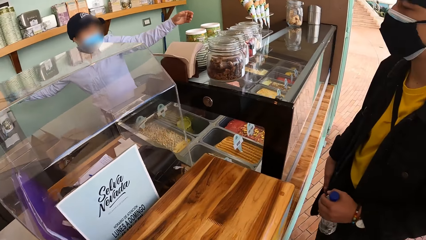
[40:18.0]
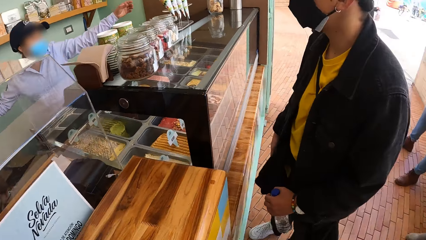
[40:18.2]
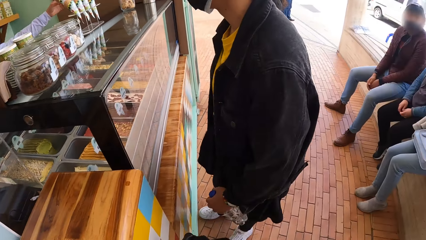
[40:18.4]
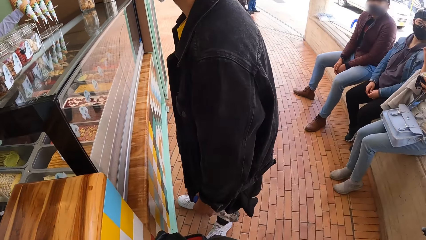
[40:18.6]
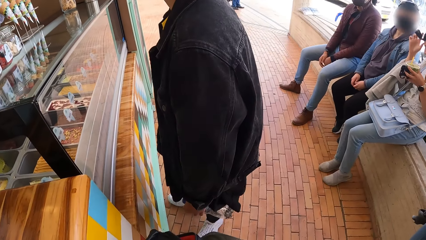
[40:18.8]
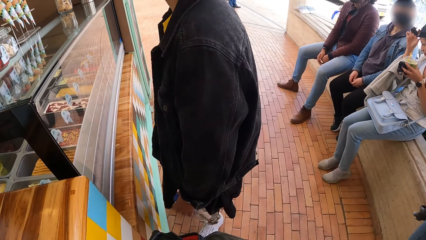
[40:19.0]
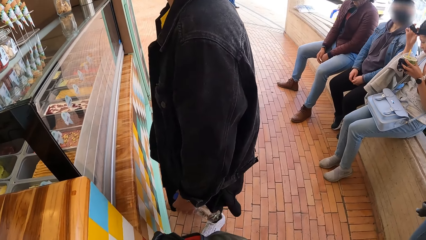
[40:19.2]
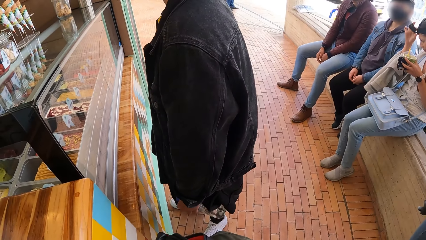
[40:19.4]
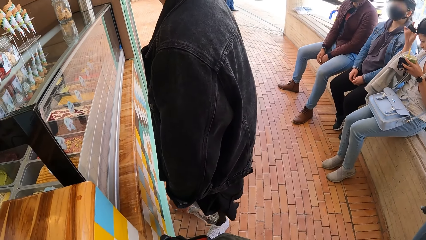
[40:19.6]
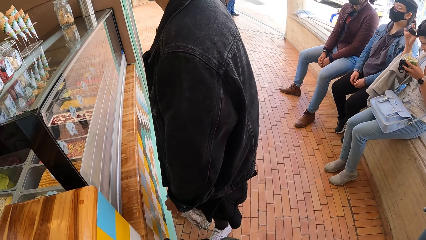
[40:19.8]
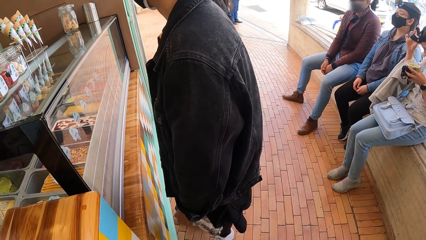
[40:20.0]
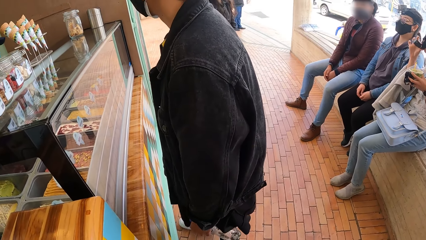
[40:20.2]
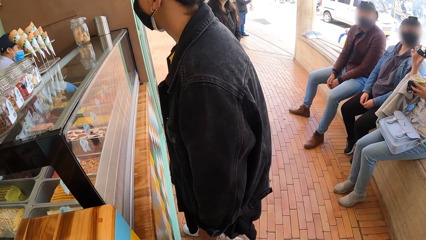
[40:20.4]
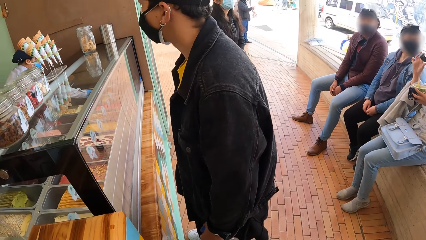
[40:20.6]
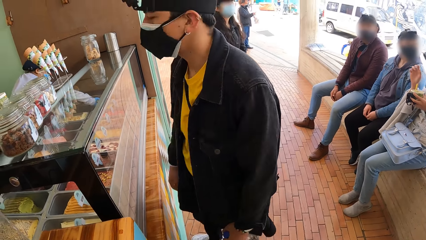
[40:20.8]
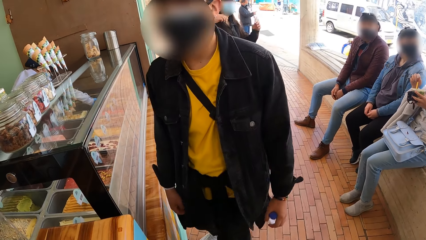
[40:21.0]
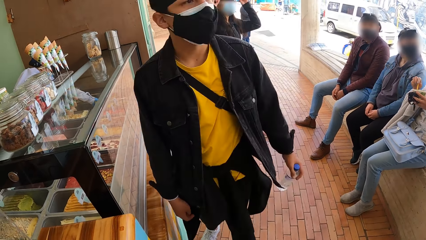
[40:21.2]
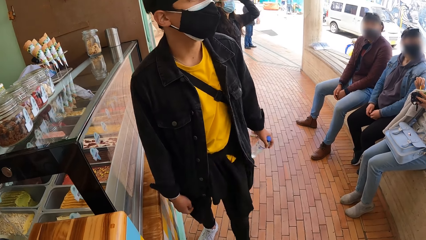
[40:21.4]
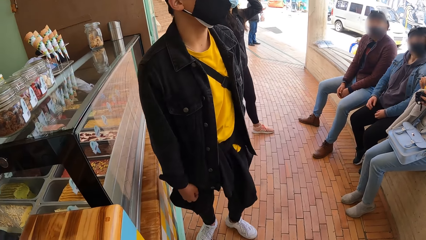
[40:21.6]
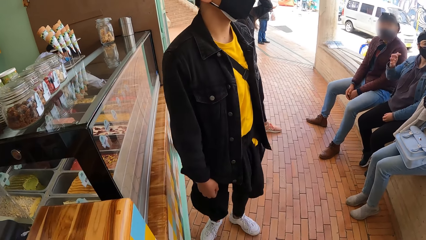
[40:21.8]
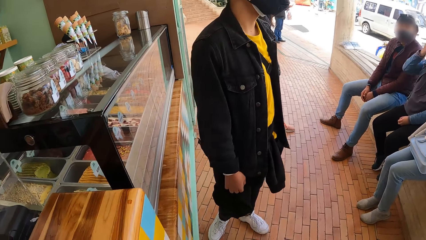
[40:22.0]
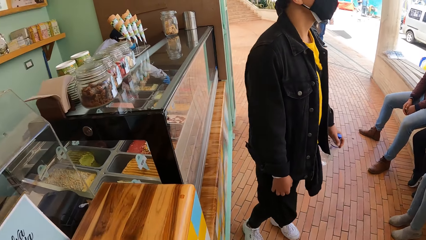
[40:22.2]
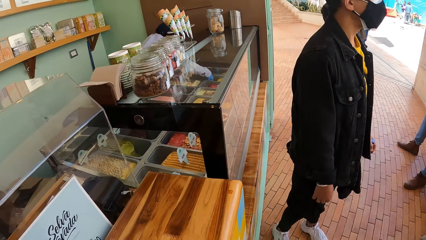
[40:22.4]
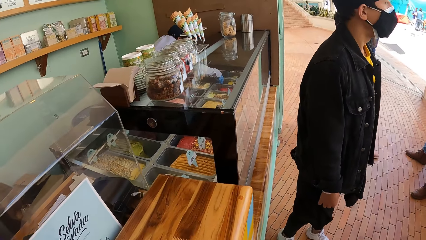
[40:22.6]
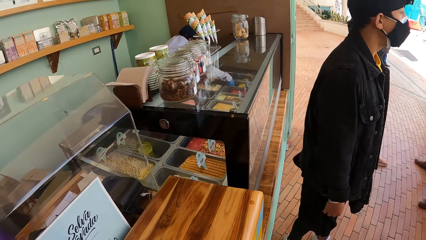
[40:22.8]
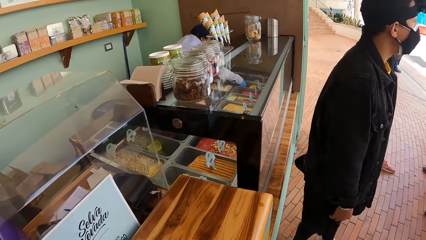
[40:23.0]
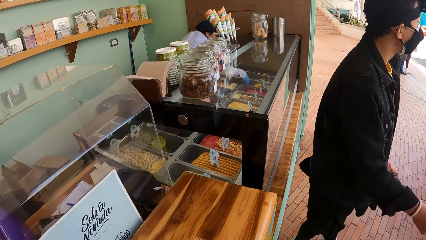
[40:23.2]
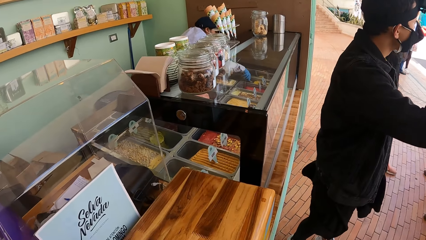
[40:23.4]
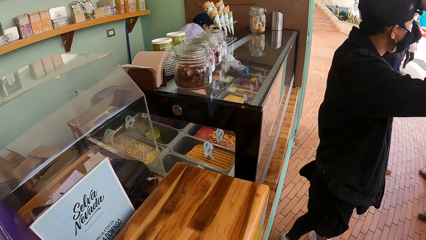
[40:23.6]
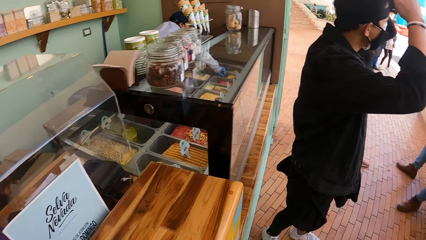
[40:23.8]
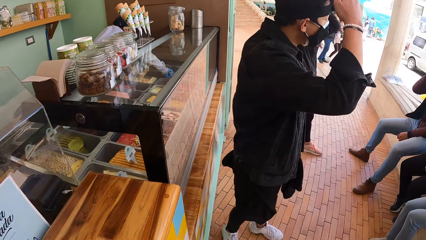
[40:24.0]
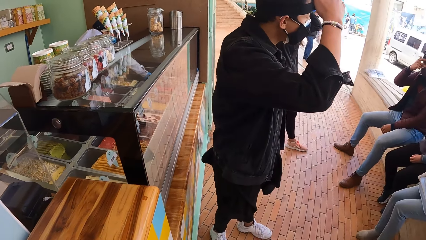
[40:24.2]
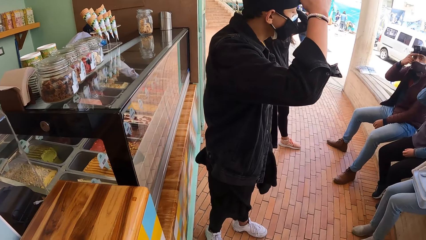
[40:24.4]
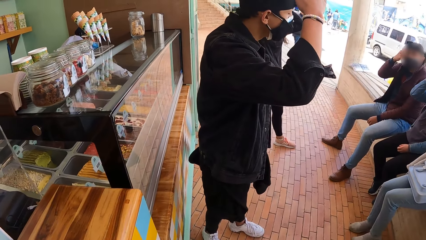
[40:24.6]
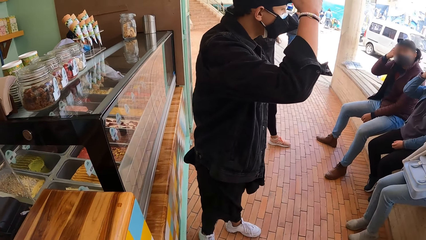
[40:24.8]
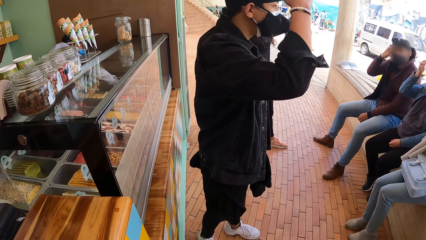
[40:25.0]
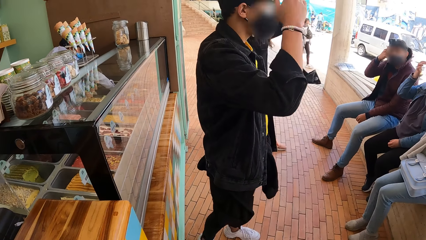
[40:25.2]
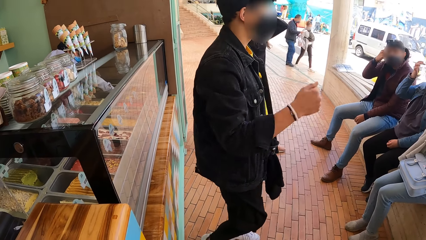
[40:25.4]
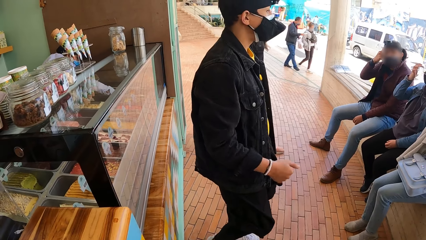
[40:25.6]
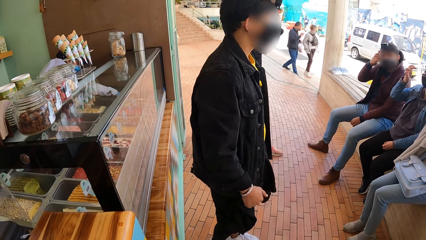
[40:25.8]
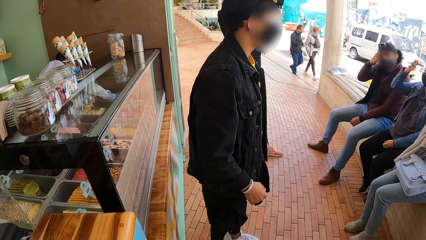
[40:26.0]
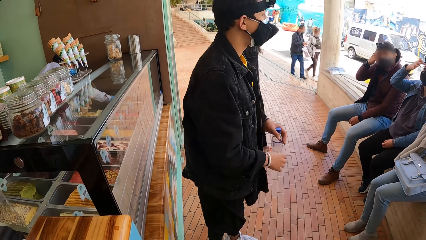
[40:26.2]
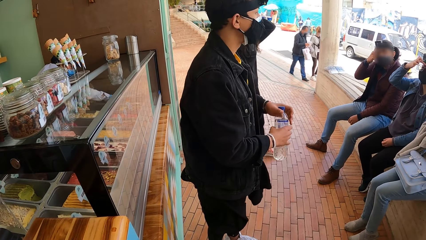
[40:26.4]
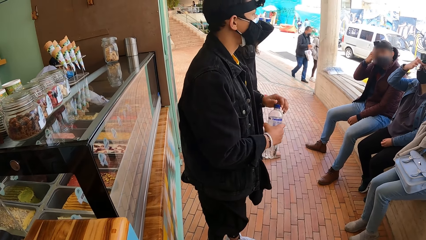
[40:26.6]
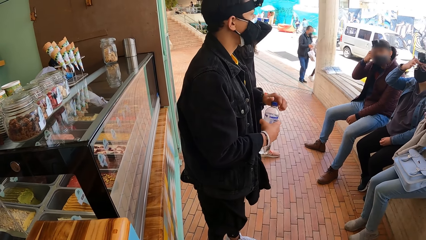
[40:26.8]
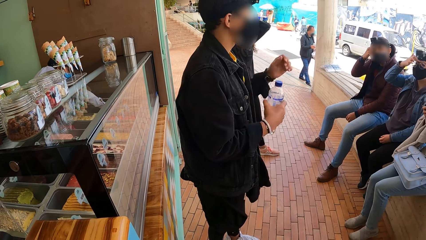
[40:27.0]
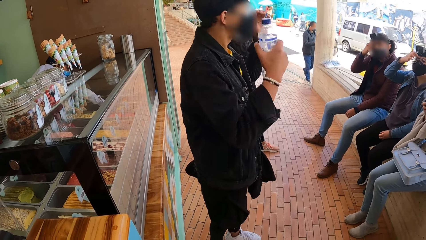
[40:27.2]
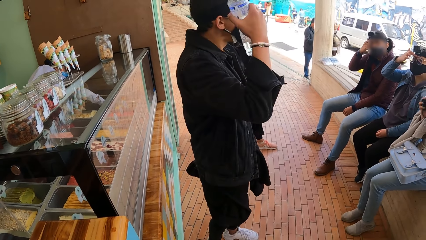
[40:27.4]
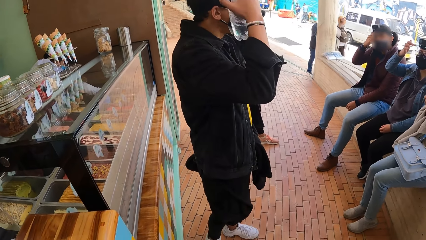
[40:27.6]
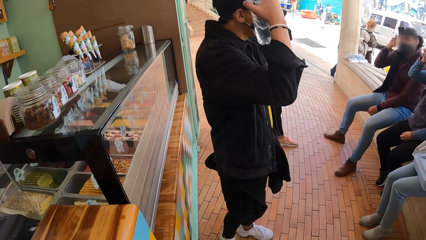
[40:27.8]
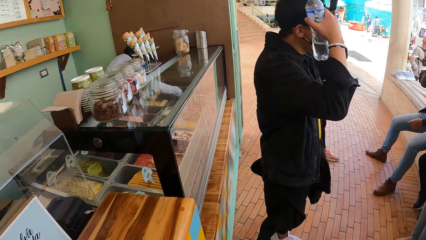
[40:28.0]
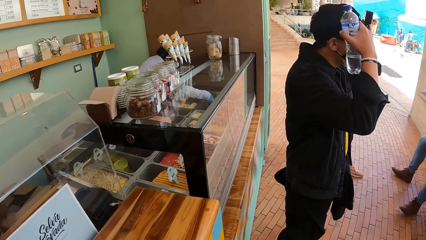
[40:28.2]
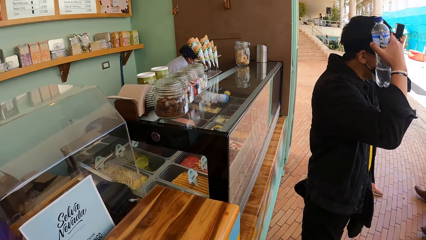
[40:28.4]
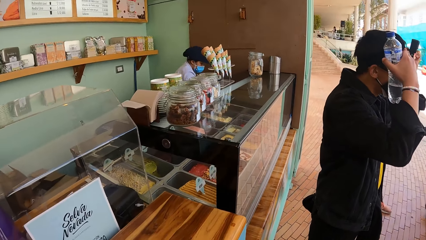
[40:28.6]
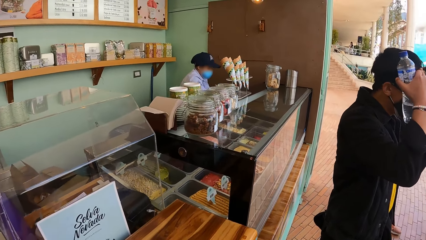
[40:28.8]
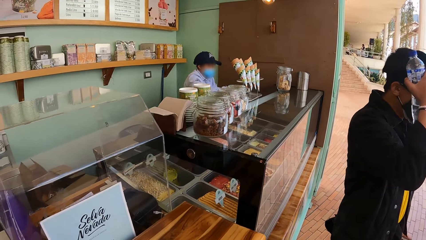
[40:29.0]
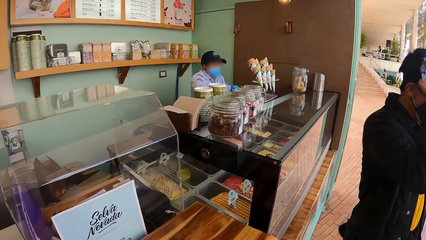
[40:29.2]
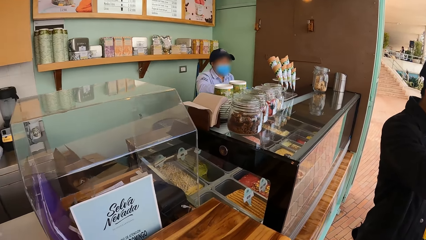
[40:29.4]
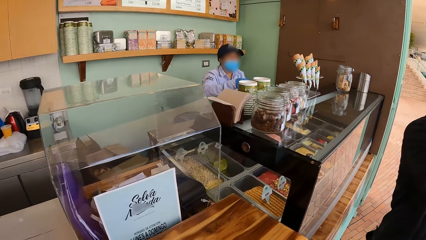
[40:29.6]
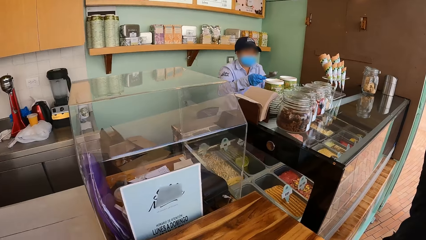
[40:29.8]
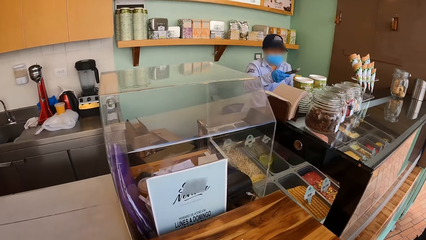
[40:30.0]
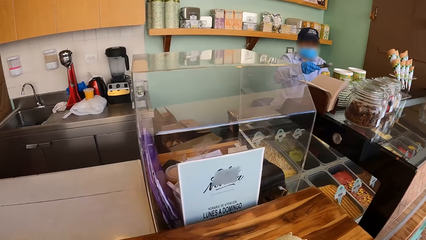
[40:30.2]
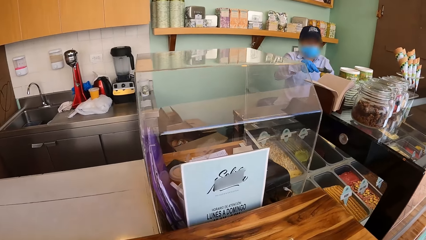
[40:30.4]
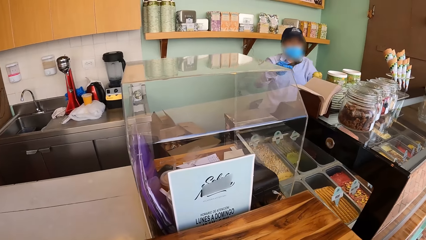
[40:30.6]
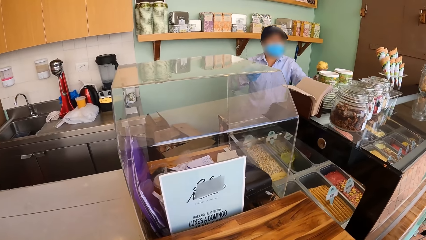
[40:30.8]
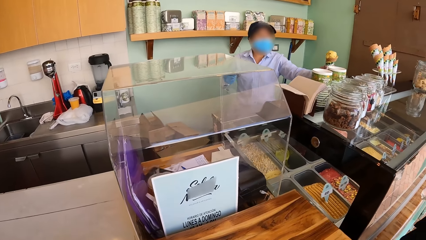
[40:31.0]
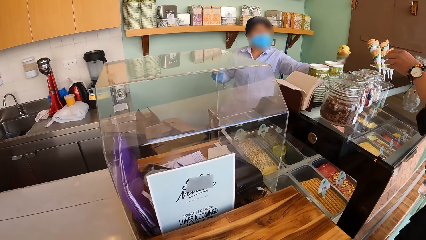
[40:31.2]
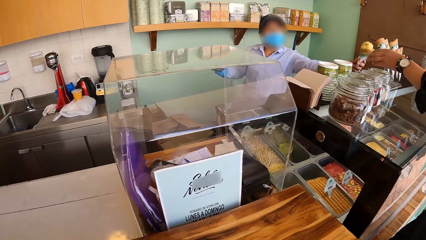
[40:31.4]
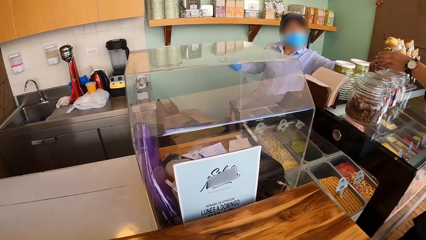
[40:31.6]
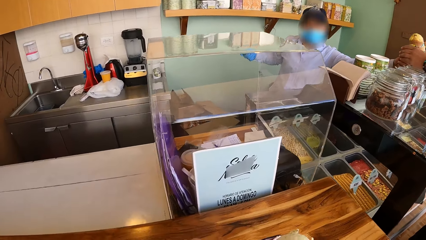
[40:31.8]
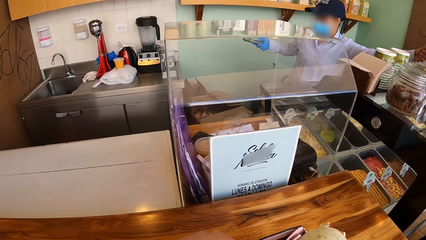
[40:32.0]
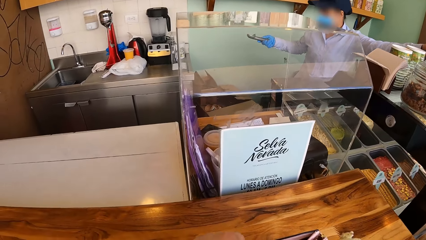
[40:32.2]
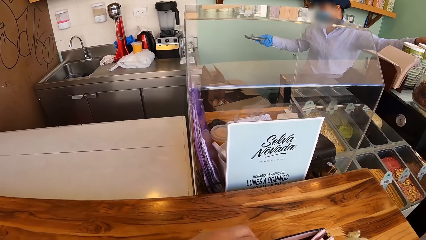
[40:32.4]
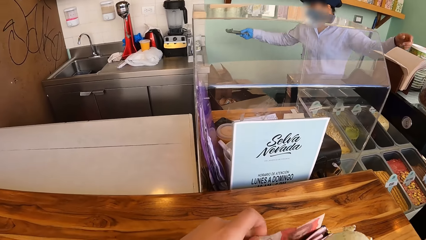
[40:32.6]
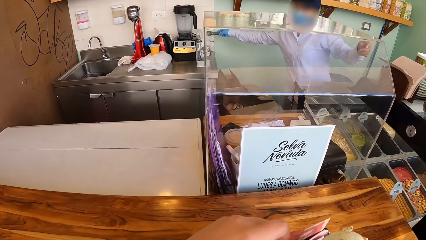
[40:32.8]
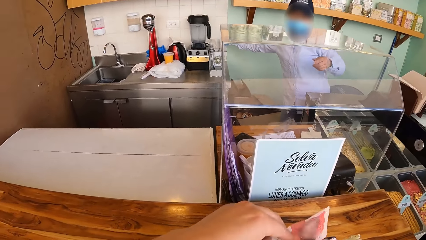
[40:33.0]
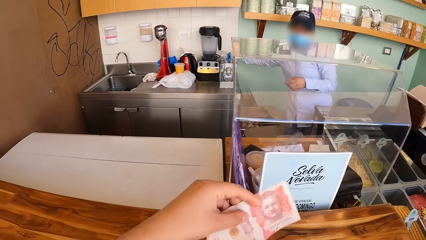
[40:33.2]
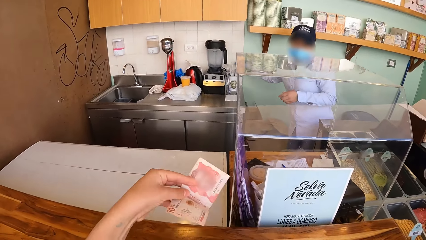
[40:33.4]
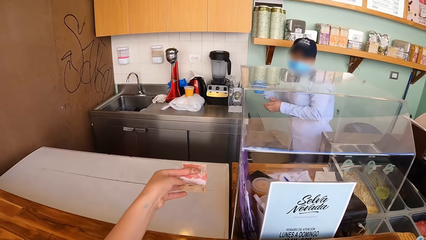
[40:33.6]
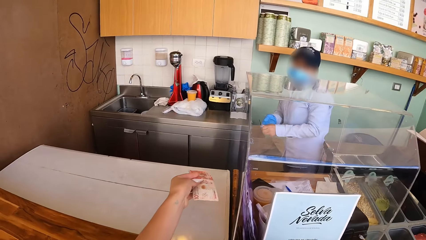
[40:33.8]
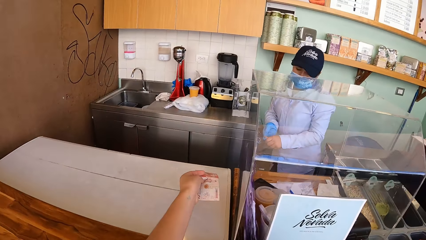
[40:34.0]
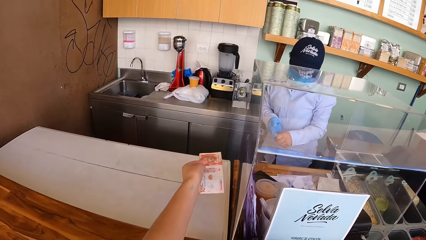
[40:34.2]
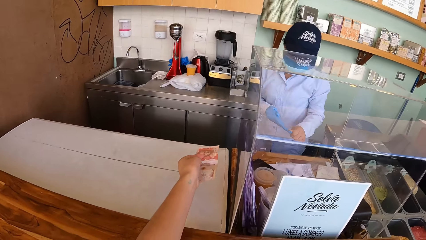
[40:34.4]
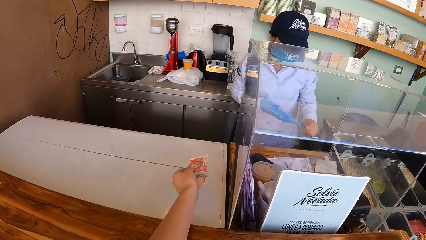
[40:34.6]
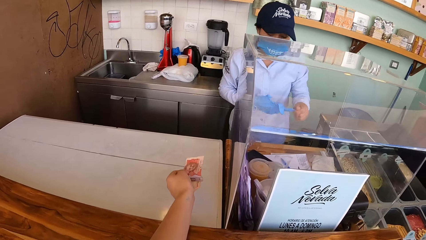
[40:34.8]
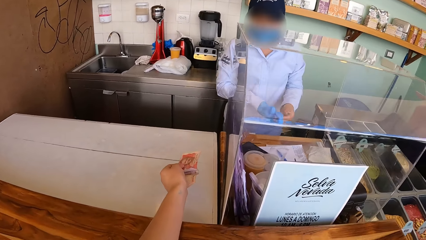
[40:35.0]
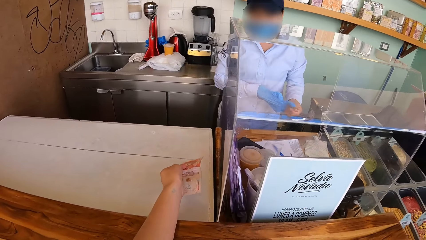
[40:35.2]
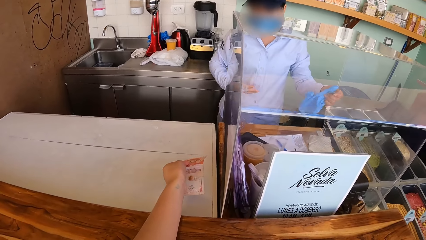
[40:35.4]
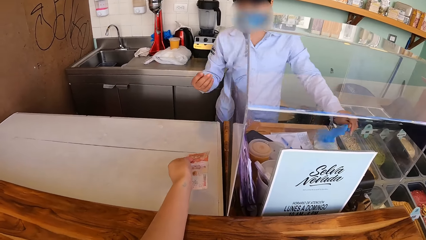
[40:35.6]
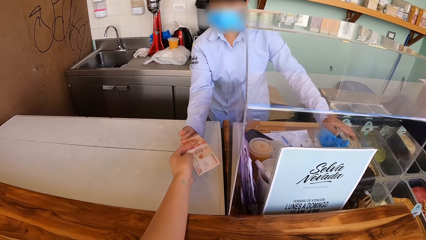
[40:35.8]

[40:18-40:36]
A woman touches her camera with her right hand. The server scoops some ice cream from a bowl with the ice cream scoop in his right hand. The camera wearer looks around a man. The server pours the ice cream in an ice cream cone in his left hand with the ice cream scoop in his right hand. The server passes the ice cream to the man with his left hand. The server drops the ice cream scoop in the container on the counter with his right hand. The camera wearer holds some cash in his left hand. The server pulls a glove in his right hand with his left hand. The camera wearer gives the server the money. The server drops the glove on the counter with his left hand.
